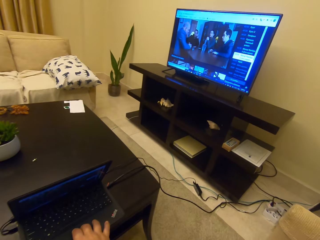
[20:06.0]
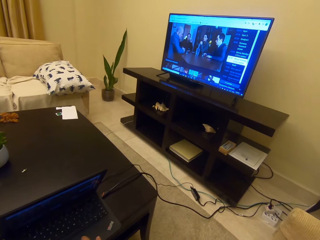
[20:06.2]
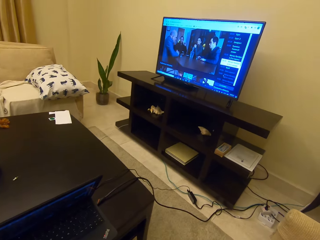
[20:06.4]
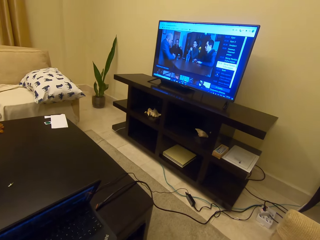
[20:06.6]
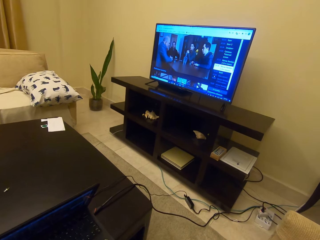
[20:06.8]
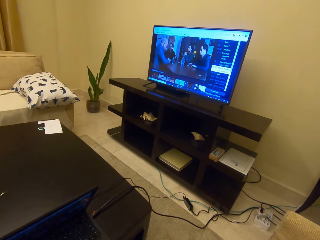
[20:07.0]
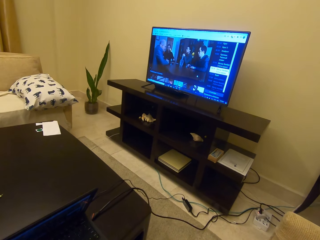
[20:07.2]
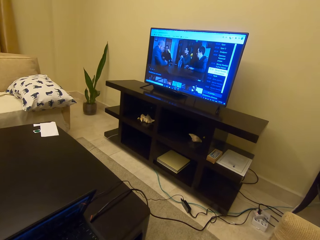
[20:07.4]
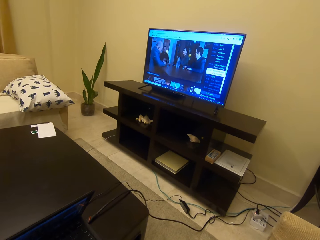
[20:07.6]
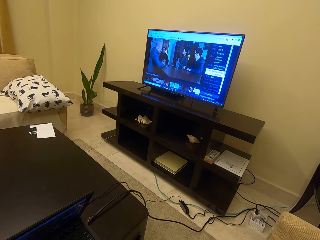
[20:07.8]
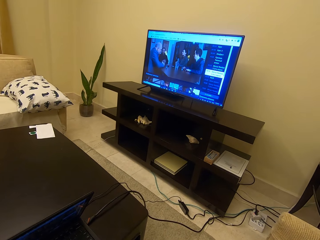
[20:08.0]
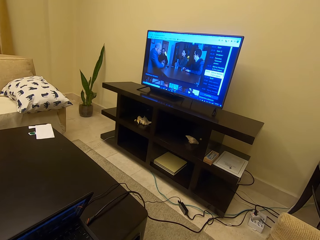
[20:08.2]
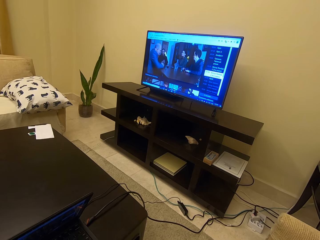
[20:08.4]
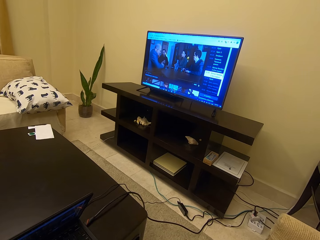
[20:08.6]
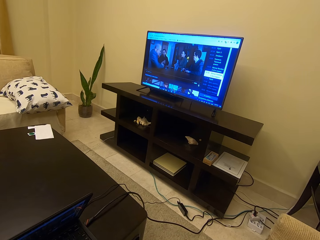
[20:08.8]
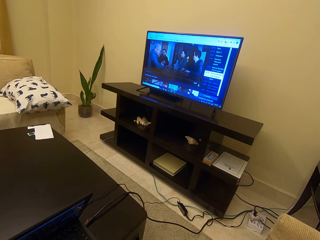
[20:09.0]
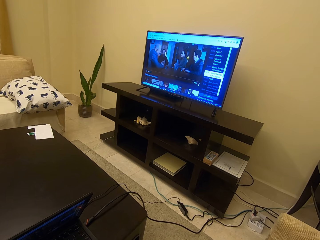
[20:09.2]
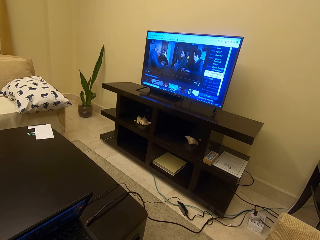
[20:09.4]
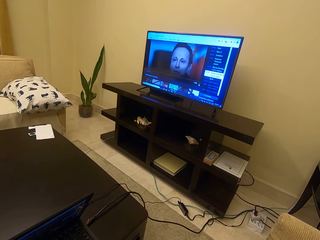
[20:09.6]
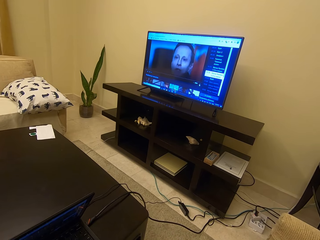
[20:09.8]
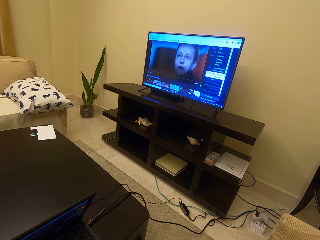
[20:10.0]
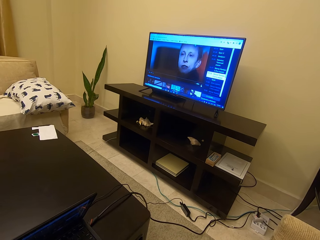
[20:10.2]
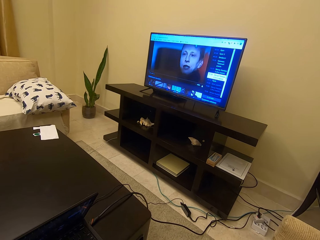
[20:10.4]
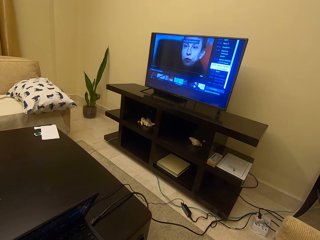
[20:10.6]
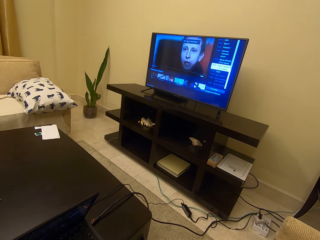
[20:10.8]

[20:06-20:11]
The camera wearer scrolls on the laptop.
